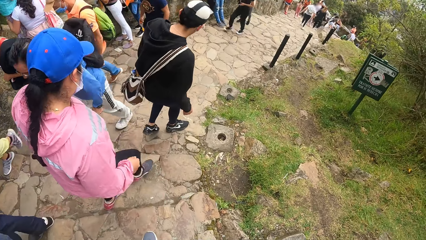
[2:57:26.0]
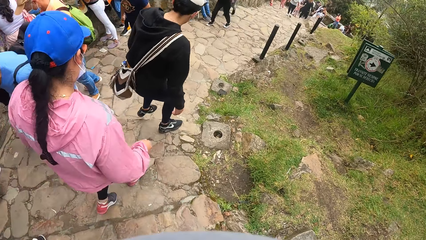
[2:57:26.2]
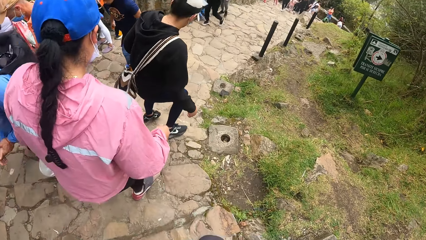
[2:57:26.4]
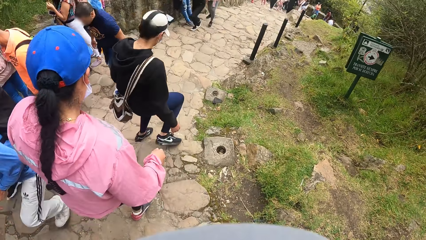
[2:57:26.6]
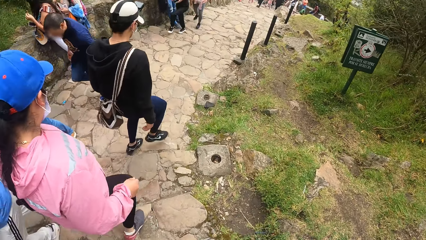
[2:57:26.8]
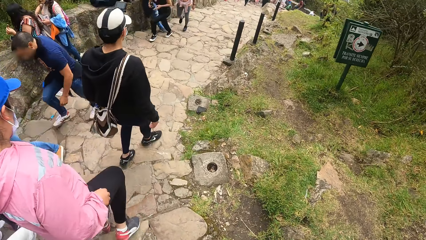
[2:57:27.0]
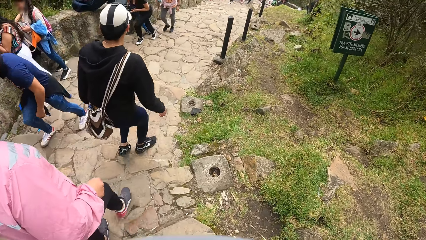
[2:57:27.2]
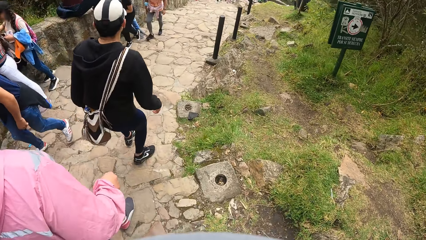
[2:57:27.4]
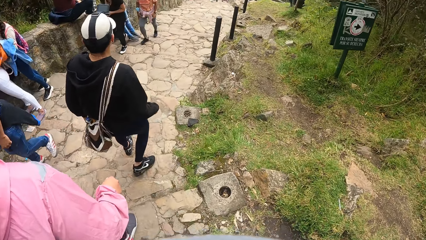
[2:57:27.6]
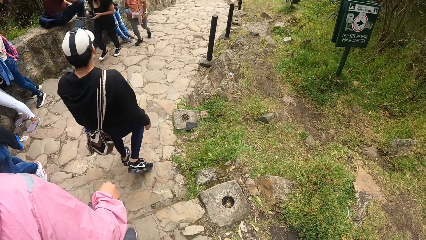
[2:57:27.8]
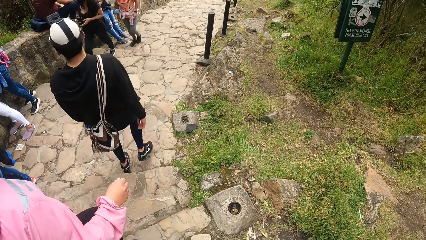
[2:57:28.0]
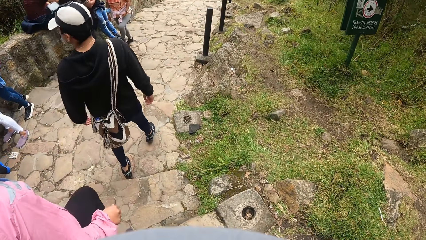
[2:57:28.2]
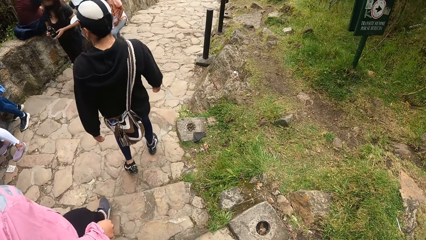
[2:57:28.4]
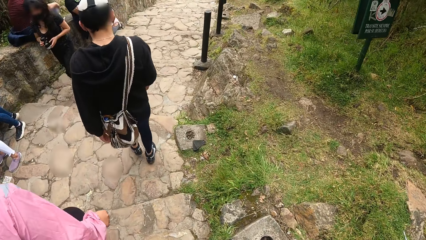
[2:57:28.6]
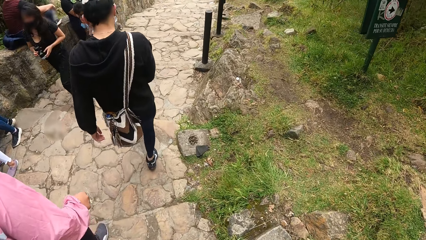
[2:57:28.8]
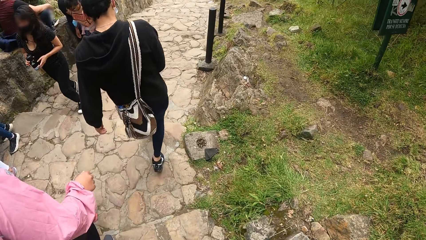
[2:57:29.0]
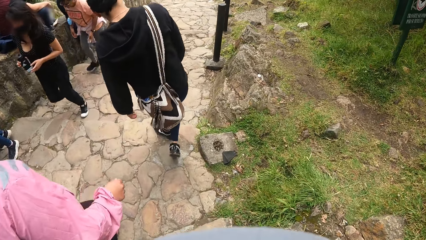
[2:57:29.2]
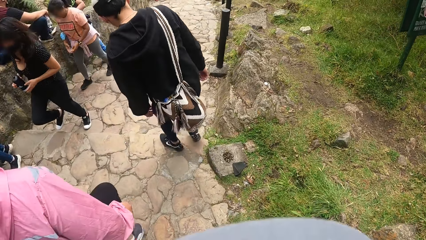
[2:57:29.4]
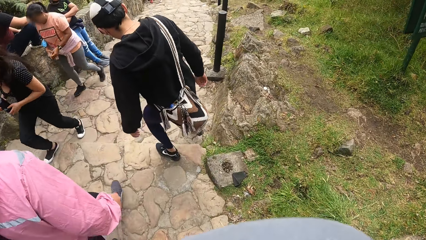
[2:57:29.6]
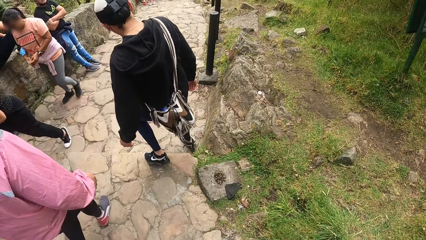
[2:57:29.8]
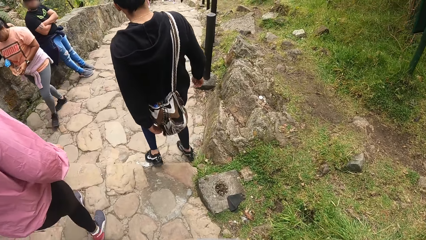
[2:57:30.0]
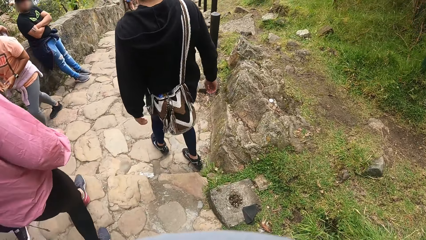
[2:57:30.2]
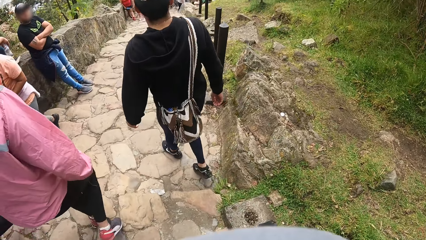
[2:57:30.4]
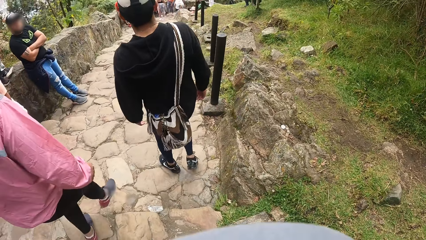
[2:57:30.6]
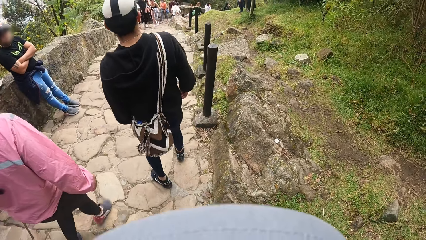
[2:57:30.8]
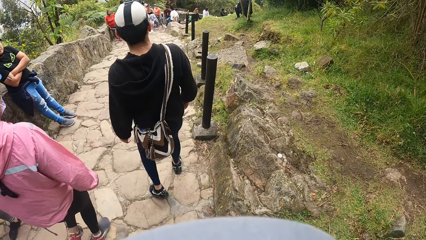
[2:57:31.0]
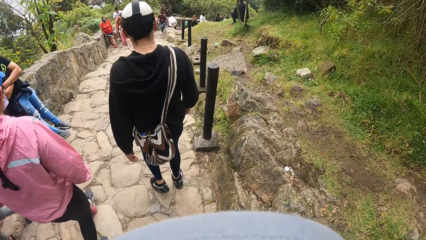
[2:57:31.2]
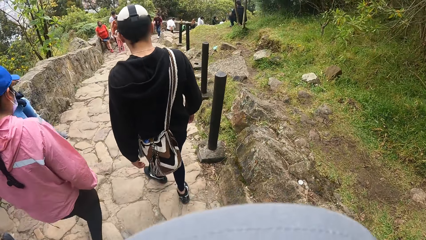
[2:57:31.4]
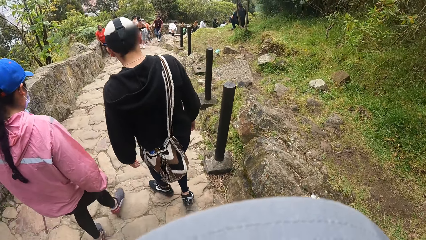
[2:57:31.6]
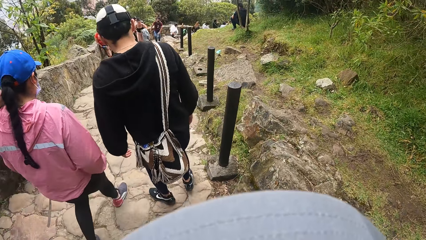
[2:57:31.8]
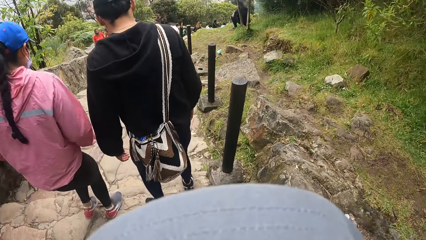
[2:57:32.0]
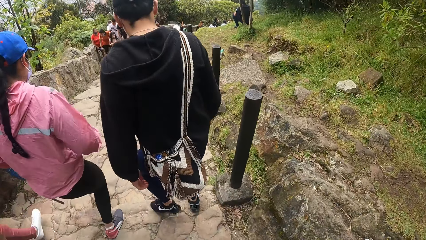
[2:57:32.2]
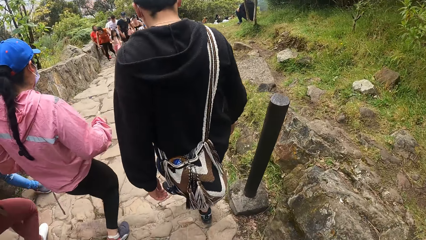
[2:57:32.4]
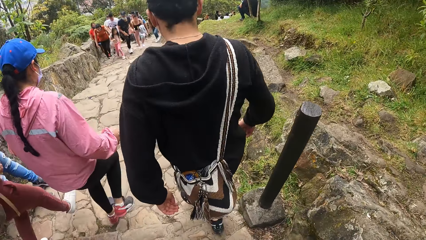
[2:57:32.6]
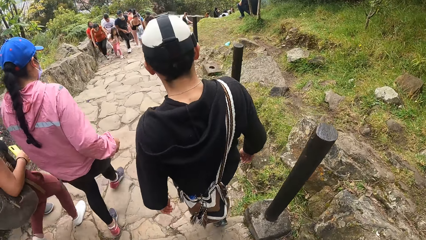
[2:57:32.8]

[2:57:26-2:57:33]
The camera wearer steps down the stairs.

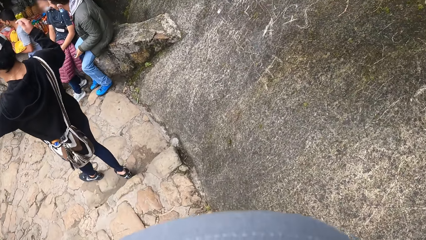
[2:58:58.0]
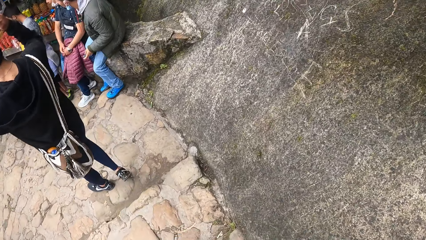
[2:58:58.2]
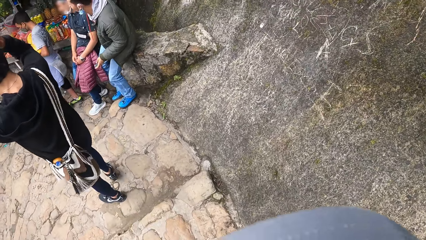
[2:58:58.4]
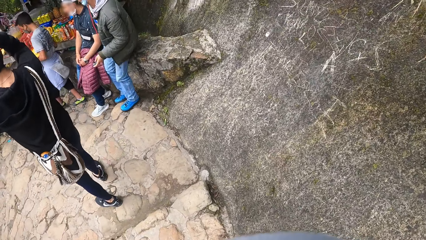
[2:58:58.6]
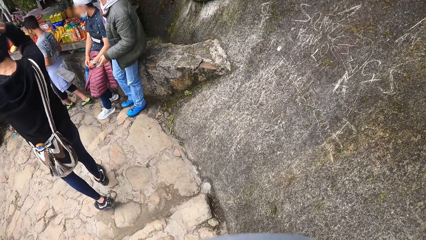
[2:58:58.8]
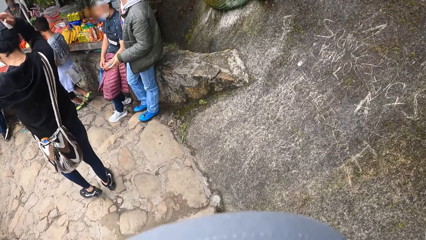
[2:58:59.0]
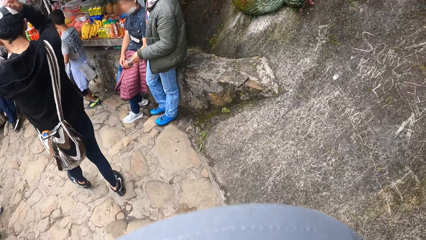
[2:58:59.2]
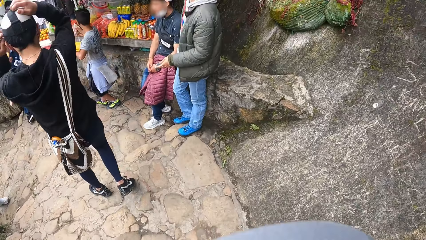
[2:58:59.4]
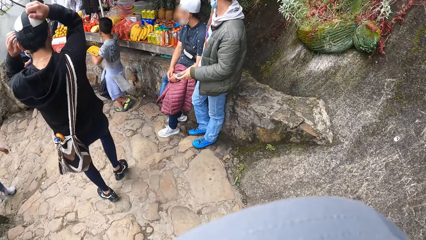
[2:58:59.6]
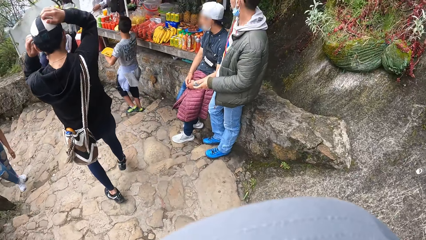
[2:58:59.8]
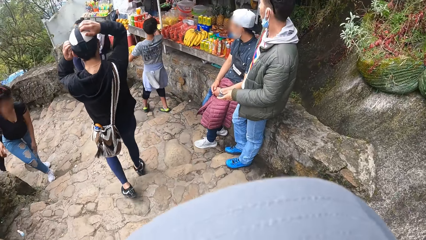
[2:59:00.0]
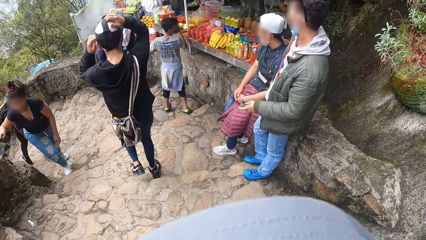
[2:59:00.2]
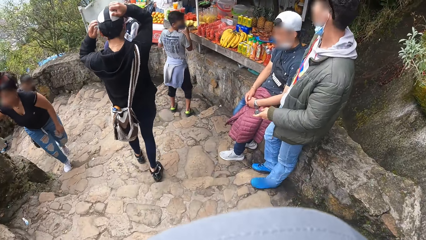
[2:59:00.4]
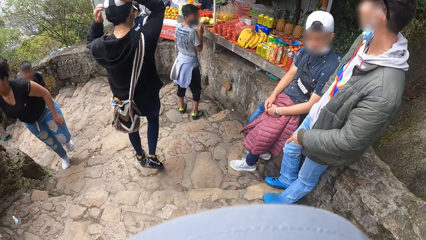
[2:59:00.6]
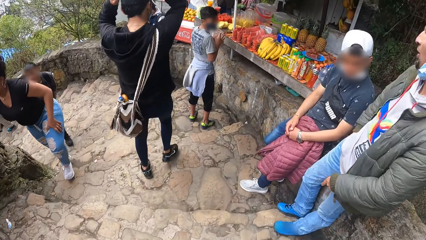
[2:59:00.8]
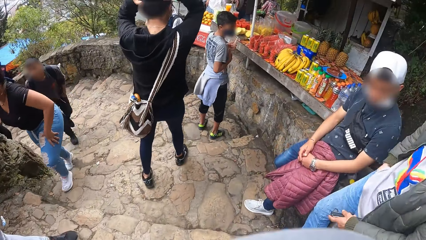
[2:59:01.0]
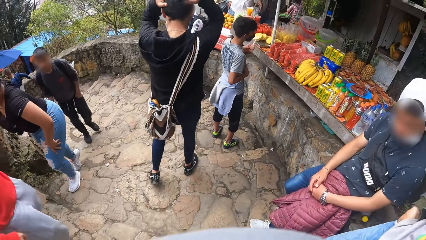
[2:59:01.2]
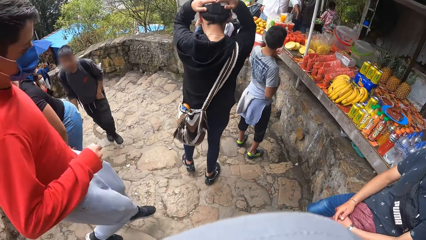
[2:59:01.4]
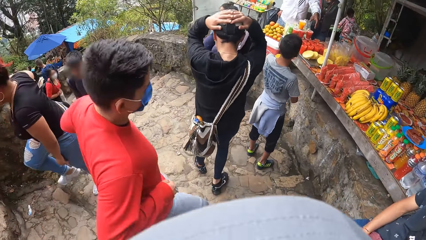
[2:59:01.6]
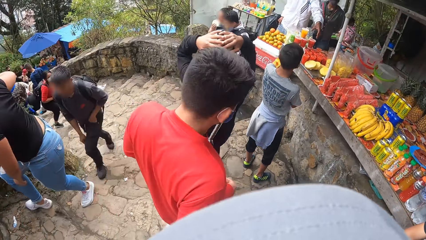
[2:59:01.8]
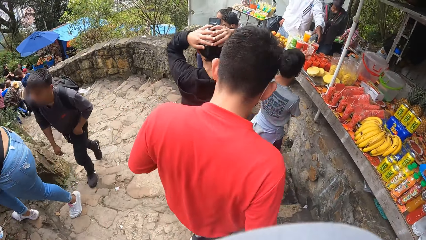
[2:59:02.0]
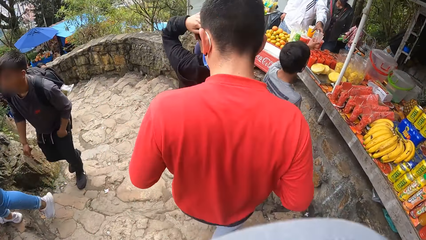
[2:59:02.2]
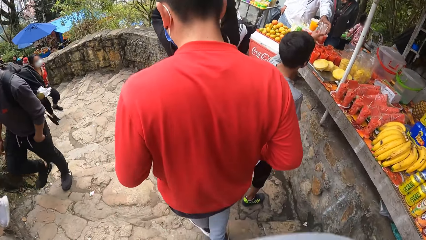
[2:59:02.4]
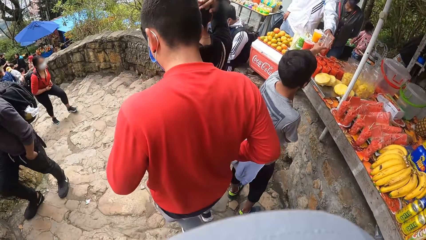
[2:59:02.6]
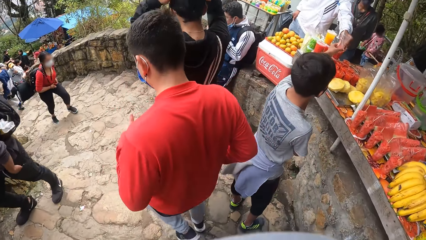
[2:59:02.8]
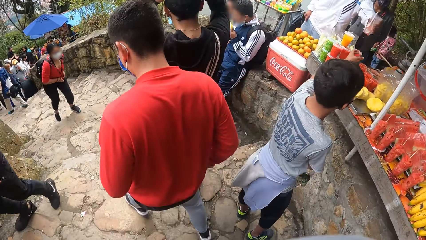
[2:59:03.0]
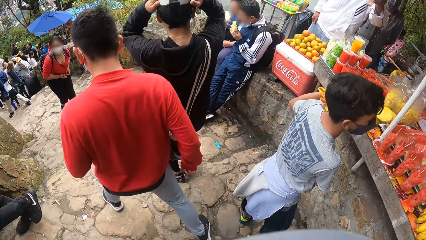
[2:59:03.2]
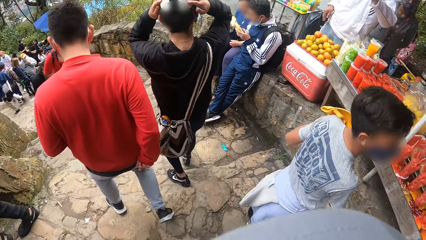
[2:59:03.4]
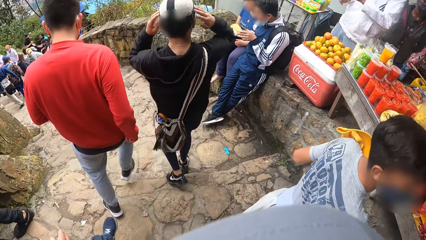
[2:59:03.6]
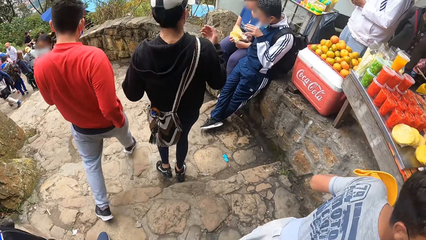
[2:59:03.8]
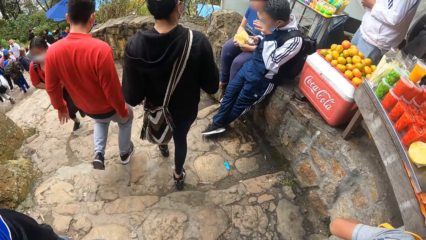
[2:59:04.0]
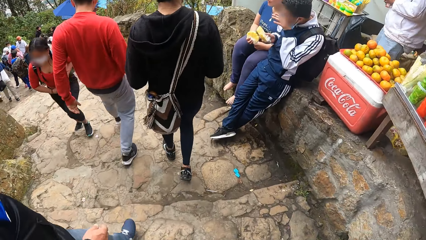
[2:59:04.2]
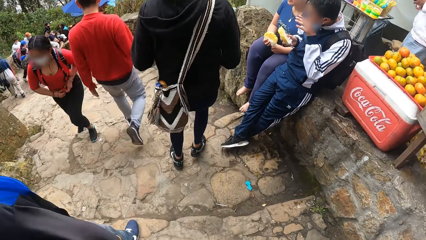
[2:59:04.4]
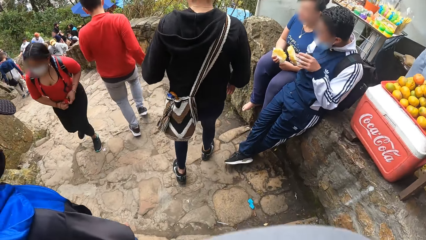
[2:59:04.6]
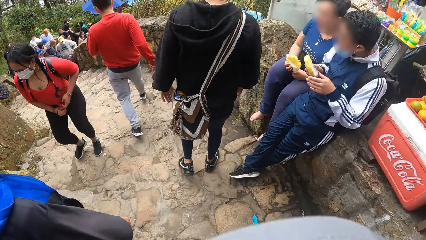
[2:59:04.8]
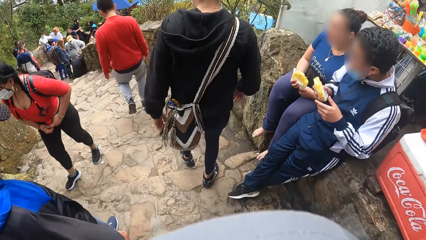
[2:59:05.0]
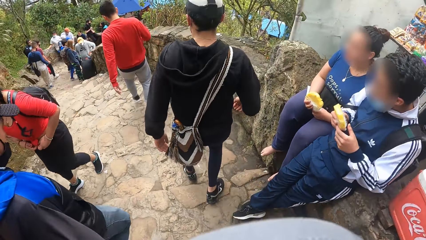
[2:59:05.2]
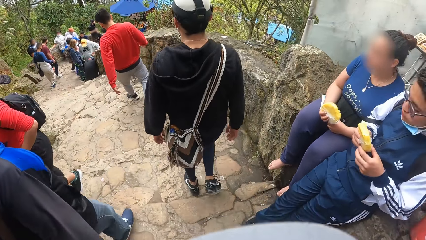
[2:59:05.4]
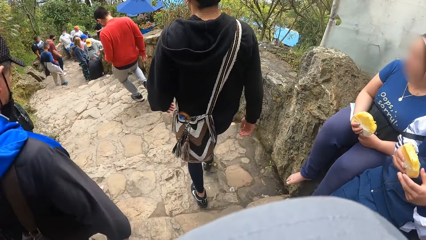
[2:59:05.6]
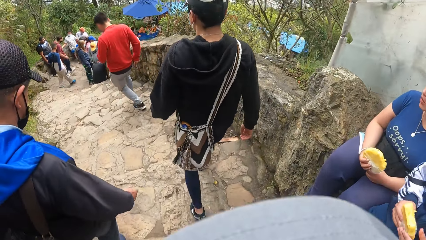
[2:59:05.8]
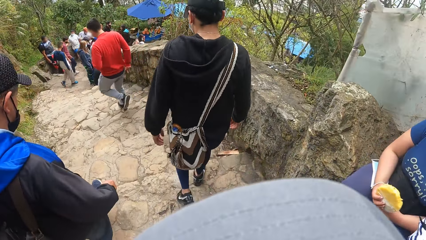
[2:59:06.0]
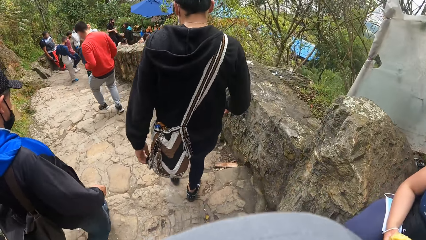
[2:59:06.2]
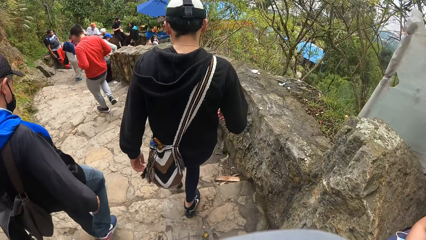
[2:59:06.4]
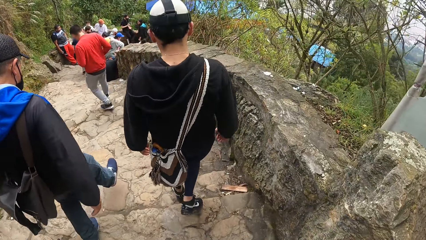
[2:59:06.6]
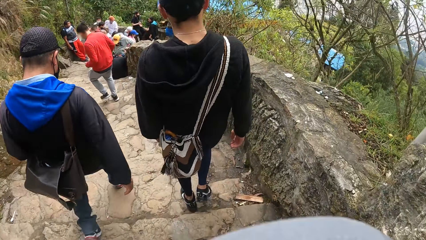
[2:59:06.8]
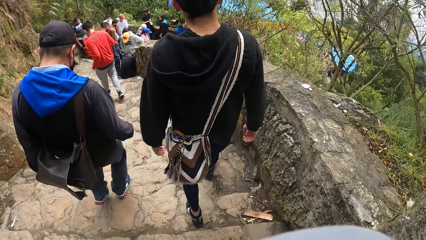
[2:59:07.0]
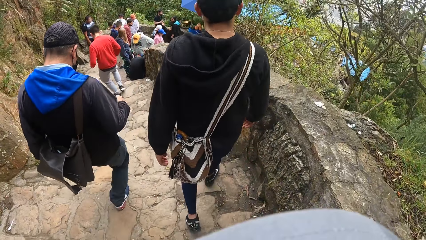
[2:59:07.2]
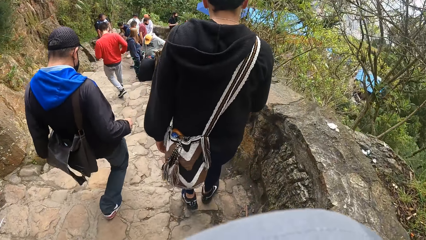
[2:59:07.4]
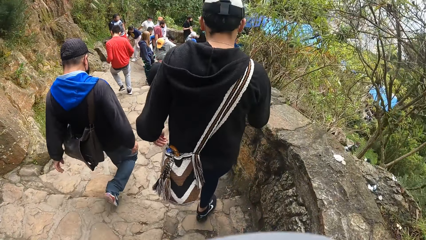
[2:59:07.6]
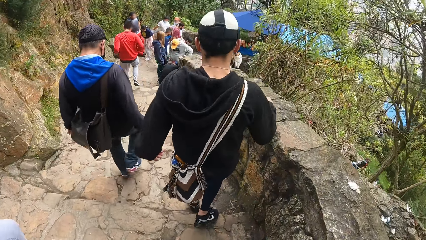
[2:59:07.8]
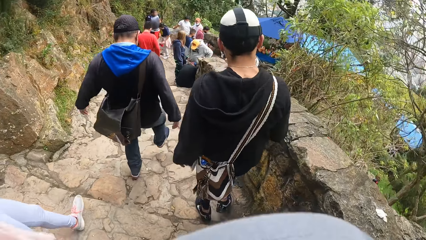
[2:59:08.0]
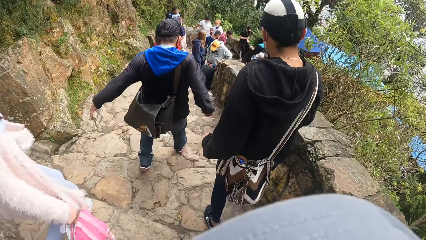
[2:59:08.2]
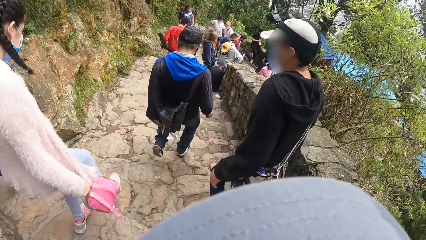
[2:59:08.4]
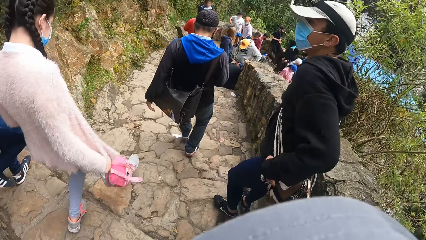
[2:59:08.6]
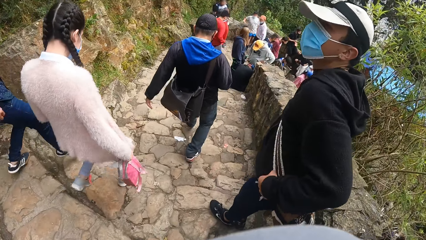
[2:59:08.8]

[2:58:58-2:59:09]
A person adjusts a cap. The camera wearer steps down the stairs.
